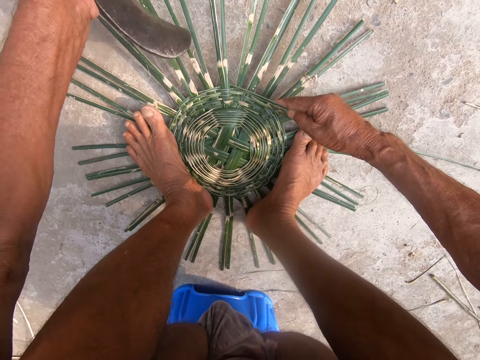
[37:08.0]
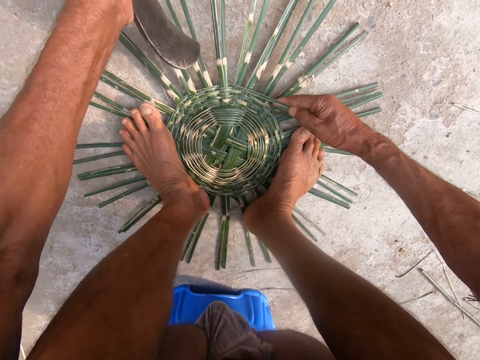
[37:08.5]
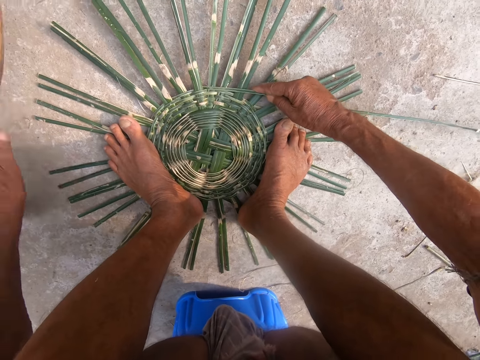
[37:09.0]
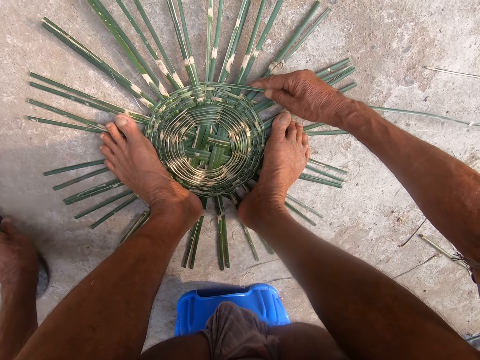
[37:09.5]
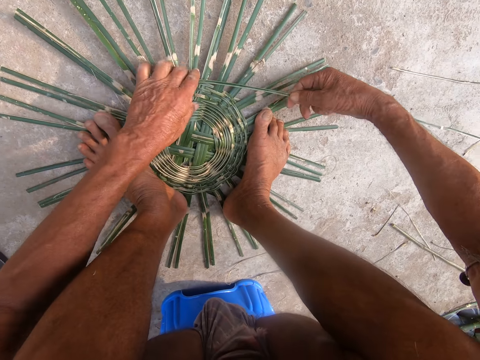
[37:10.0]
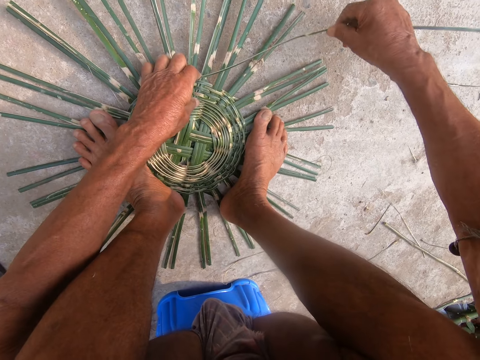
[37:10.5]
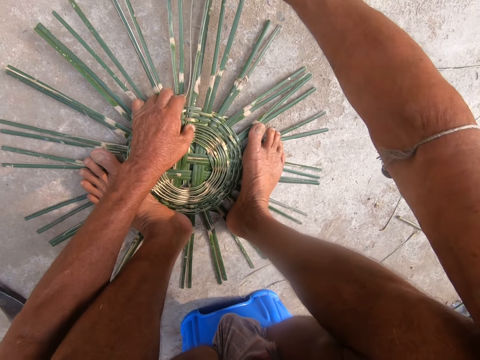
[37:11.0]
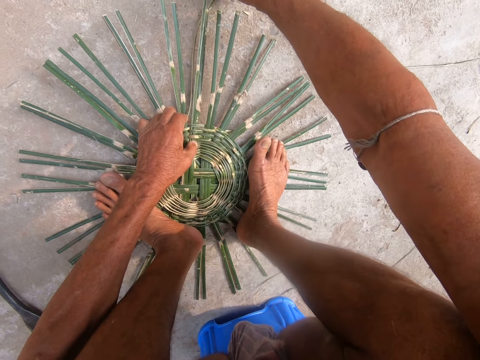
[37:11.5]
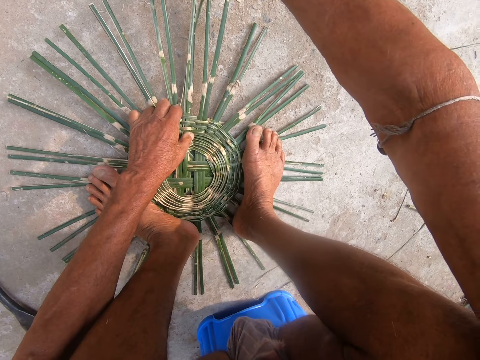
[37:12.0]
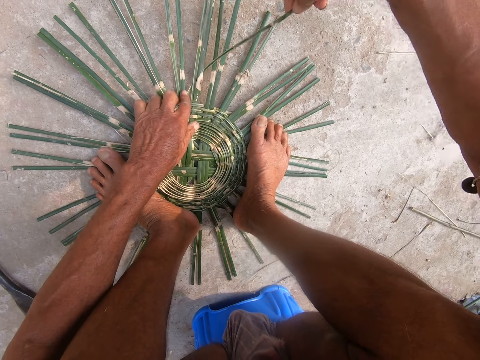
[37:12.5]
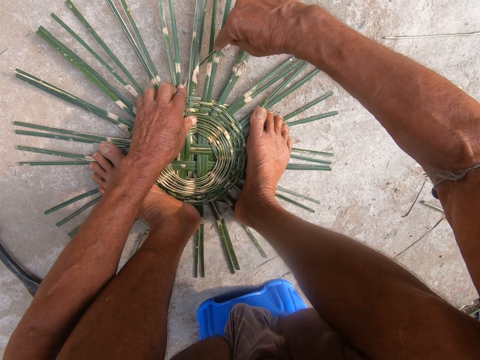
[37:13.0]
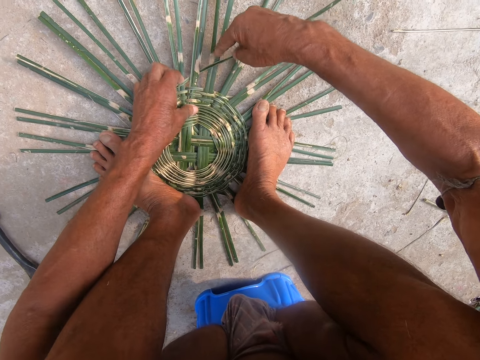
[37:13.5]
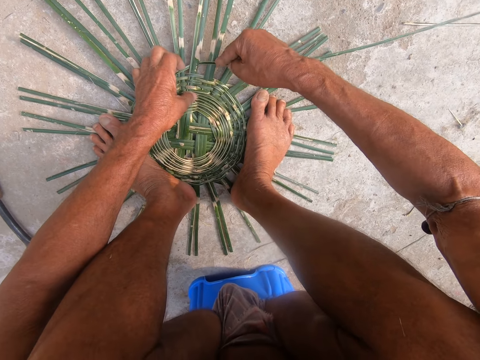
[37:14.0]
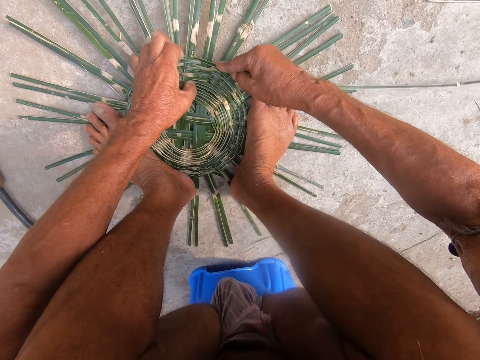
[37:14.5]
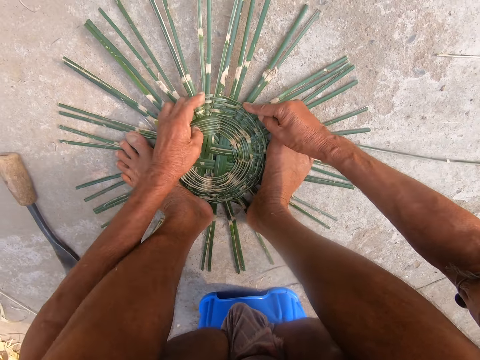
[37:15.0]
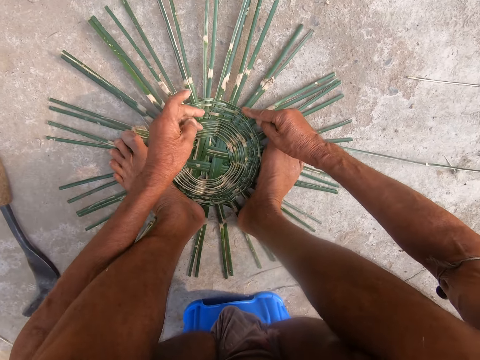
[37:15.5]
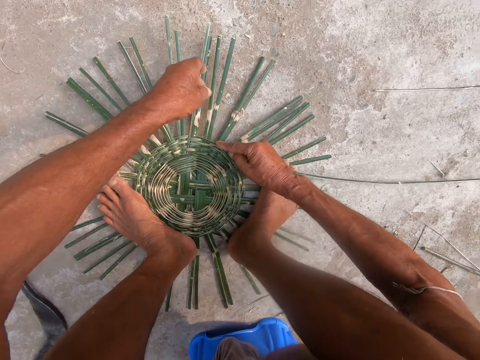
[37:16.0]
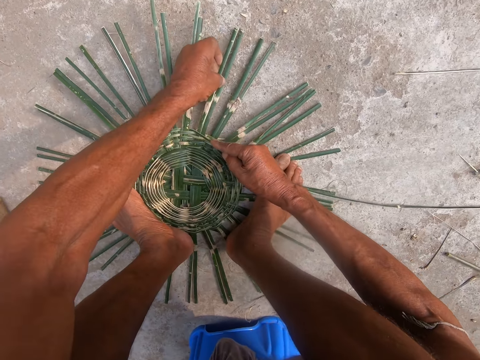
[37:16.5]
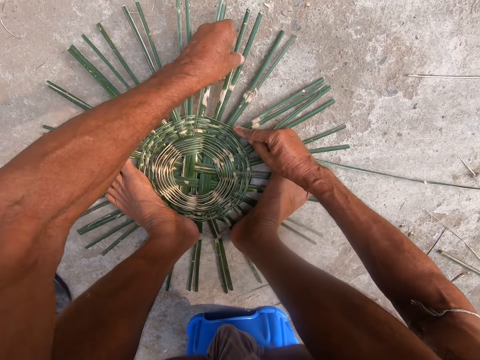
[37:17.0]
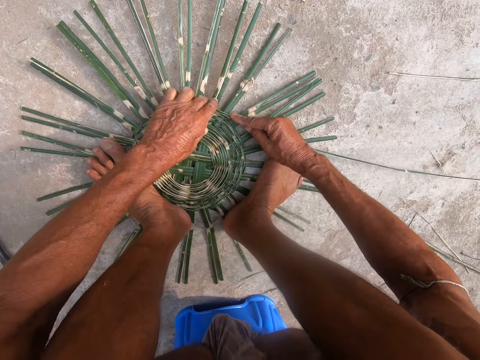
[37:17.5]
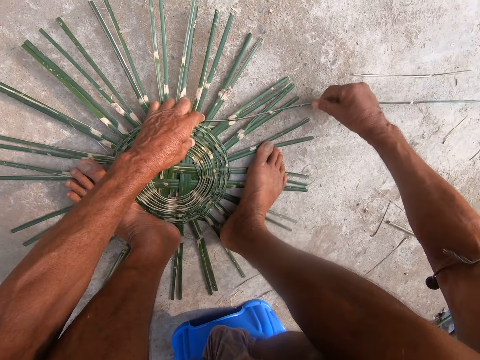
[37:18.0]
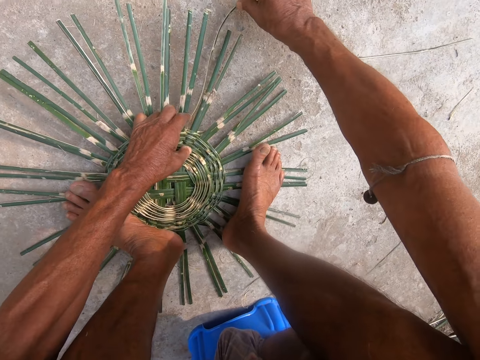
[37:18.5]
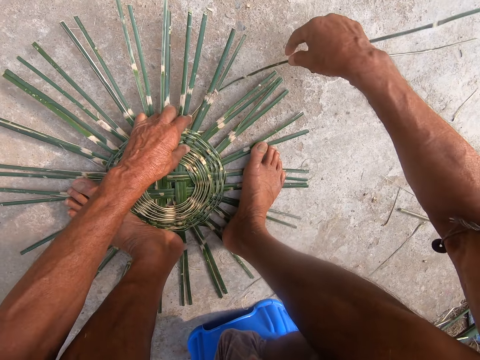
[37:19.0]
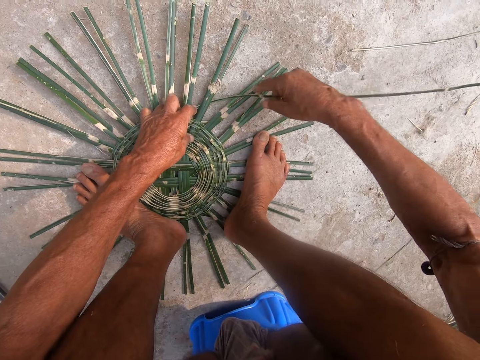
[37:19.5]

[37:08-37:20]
The camera wearer hits on the palm thatch. He drops the sickle knife on the ground with his left hand. He weaves the basket with the bamboo strips on the ground with both hands.

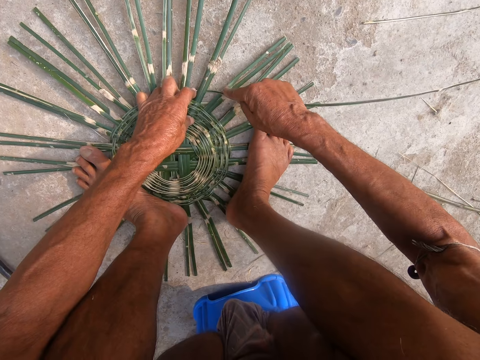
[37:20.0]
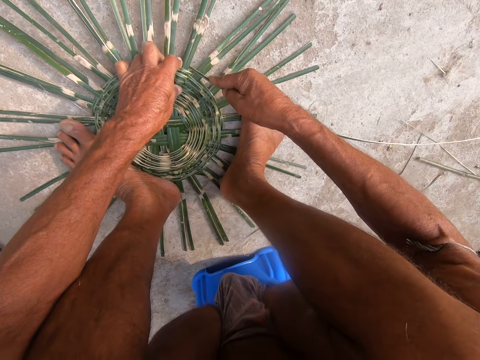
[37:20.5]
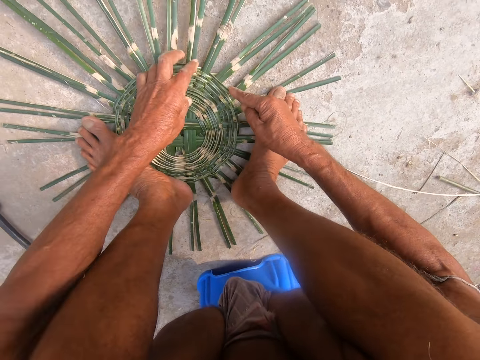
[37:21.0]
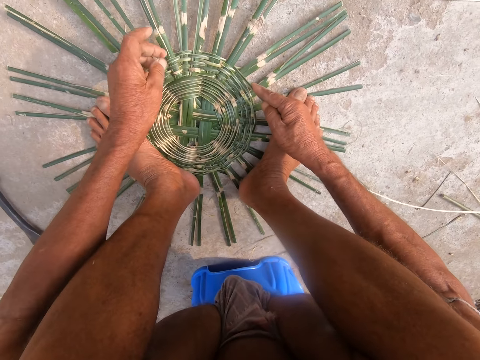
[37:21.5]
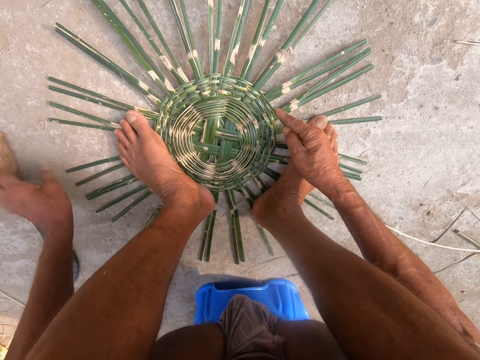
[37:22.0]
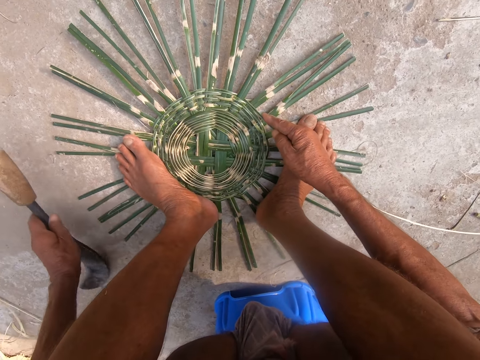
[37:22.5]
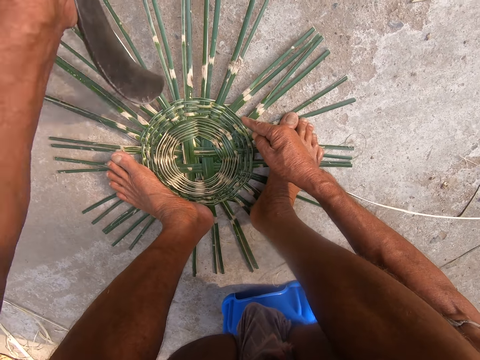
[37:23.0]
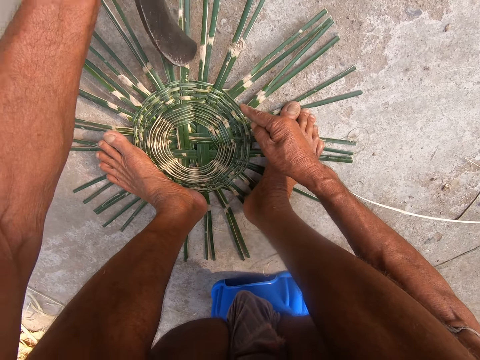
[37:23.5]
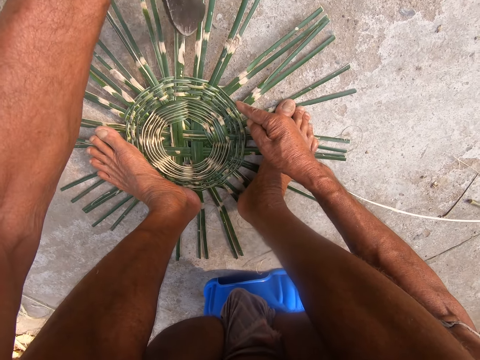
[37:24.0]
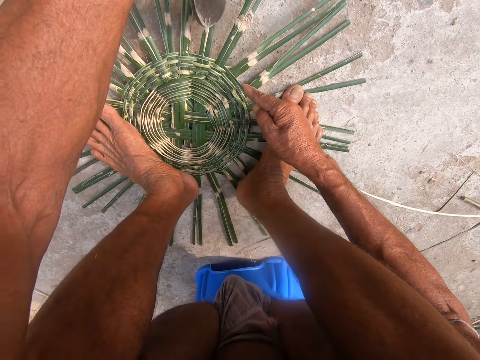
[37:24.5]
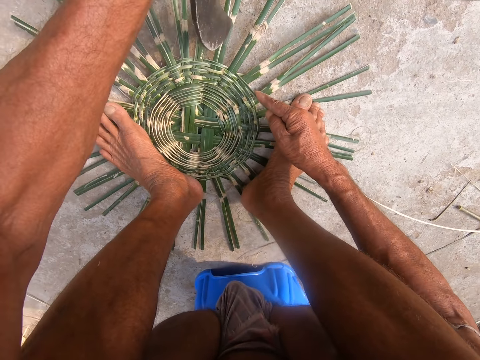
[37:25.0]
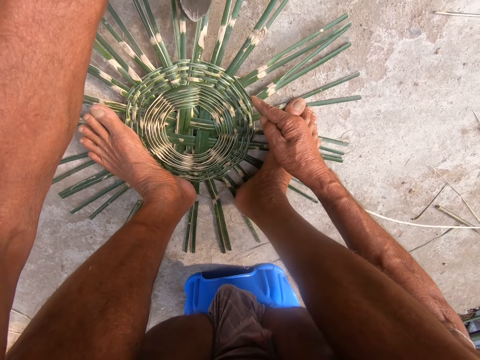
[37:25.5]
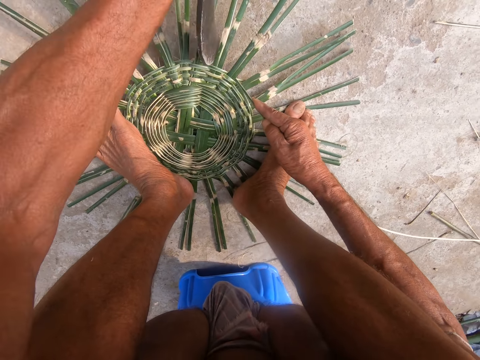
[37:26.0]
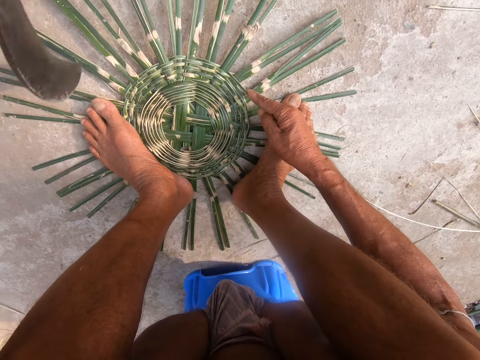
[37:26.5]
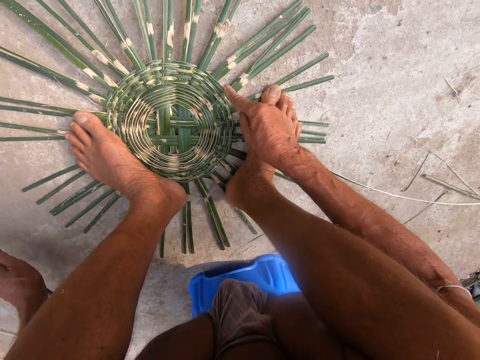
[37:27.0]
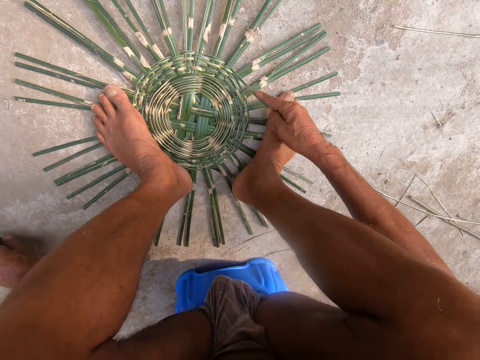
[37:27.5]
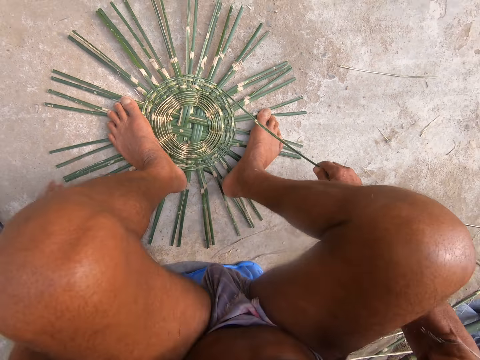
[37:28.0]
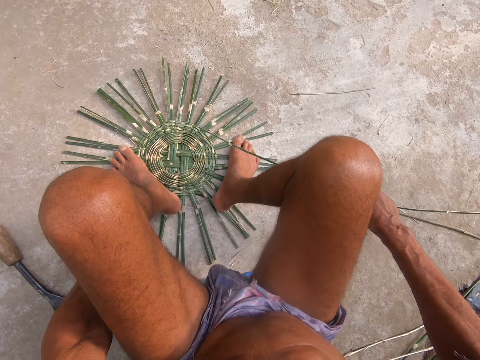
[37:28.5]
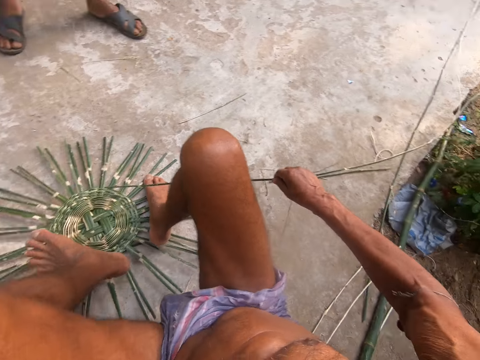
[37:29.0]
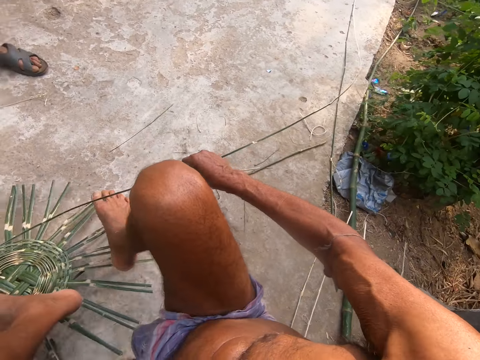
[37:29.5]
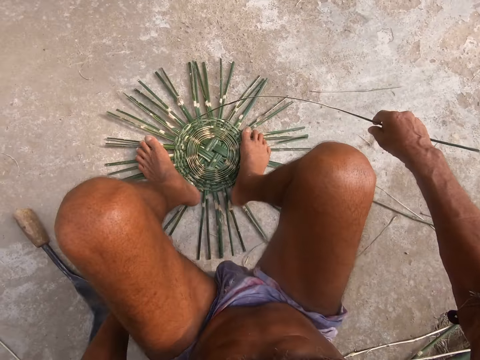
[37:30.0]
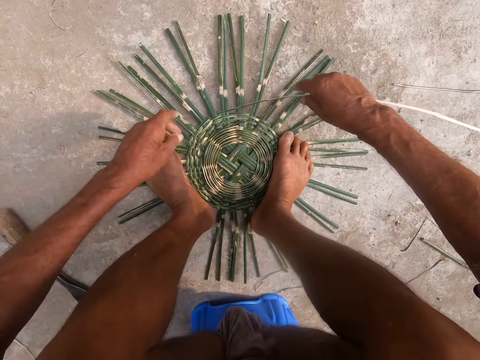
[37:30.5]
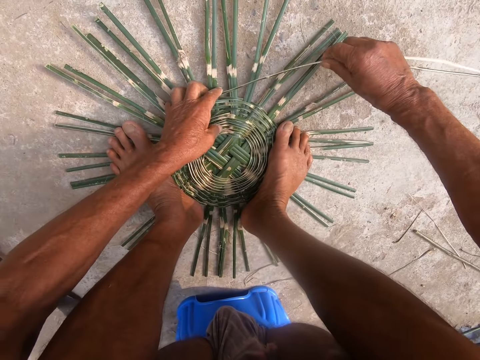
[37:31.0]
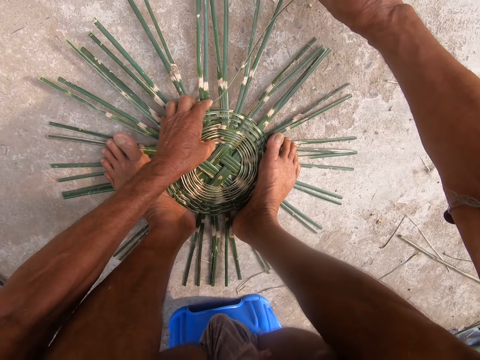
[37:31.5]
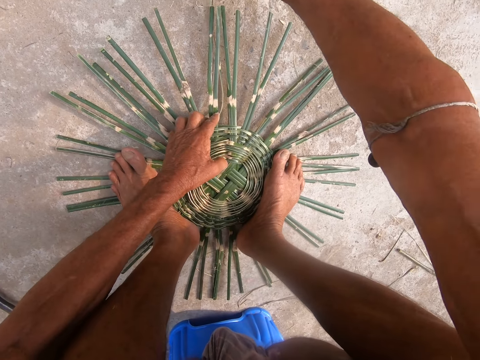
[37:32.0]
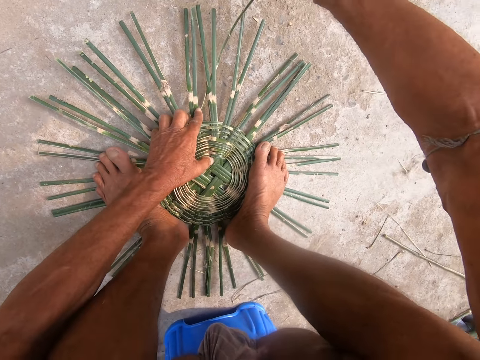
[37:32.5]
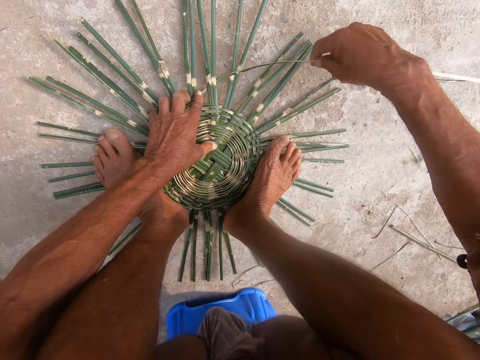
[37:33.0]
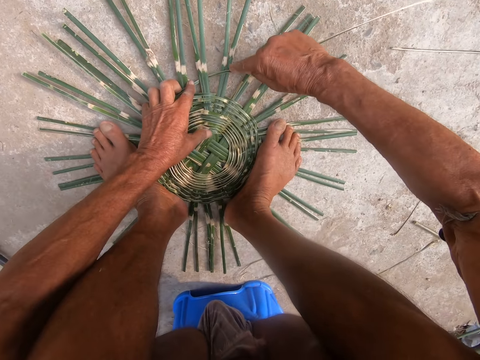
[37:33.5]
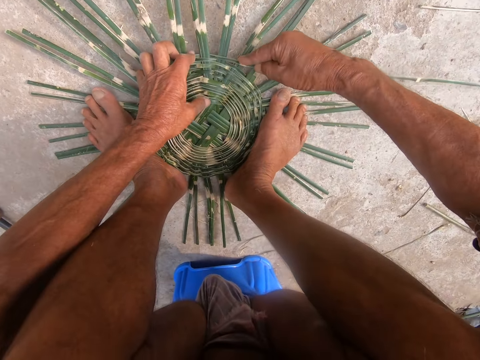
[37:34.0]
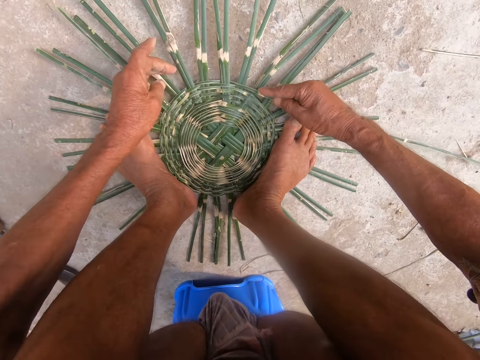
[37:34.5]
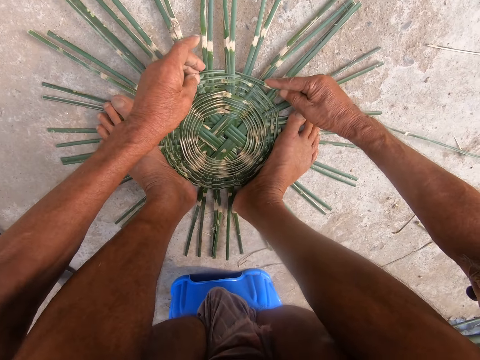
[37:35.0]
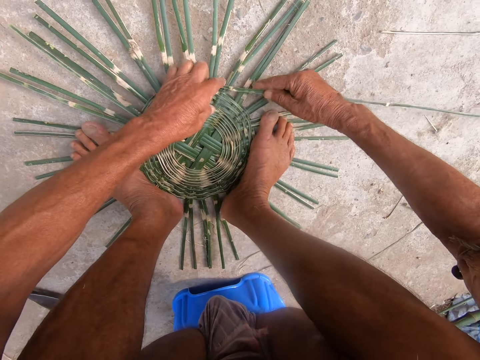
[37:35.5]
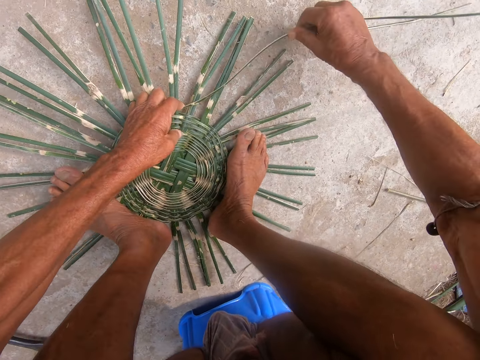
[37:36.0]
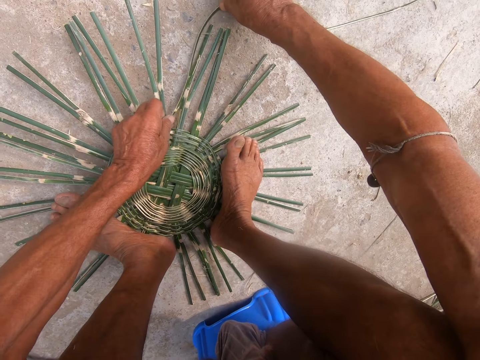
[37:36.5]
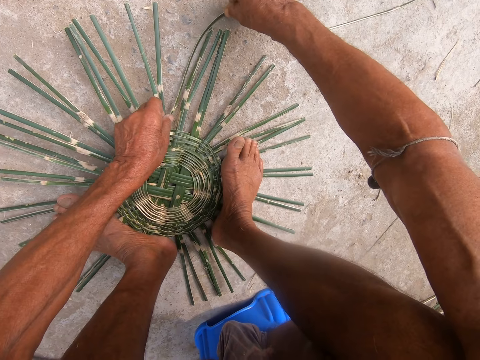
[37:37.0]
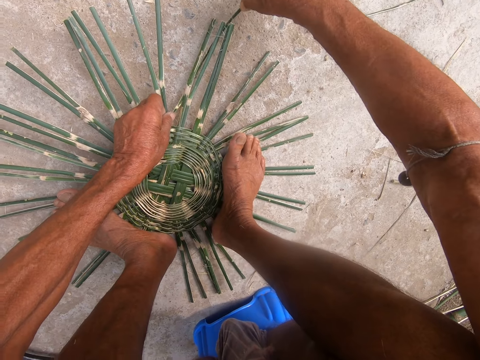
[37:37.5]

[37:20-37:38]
A man talks with the camera wearer. The camera wearer picks up the sickle knife from the ground with his left hand. He hits the bamboo strips on the ground with the sickle knife in his left hand. He drops the sickle knife on the ground with his left hand. He adjusts the bamboo strips on the ground with his left hand. He rotates the palm thatch. He holds the bamboo strips on the ground with both legs. He weaves the basket with the bamboo strips on the ground with both hands.
